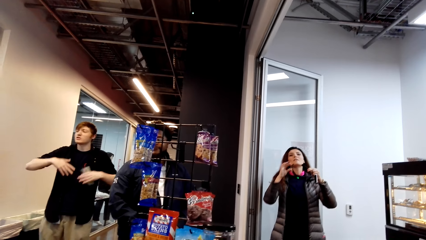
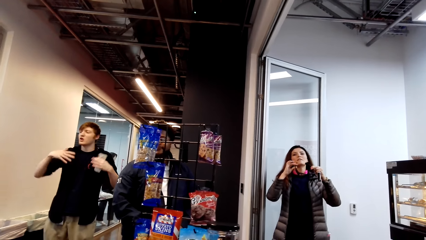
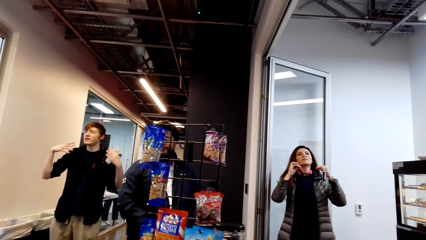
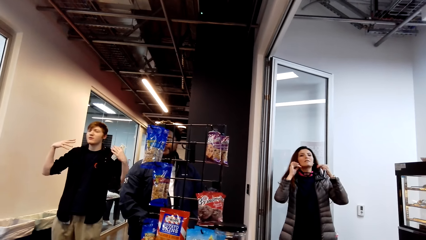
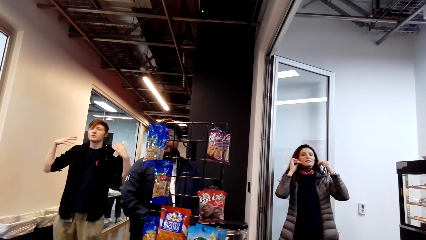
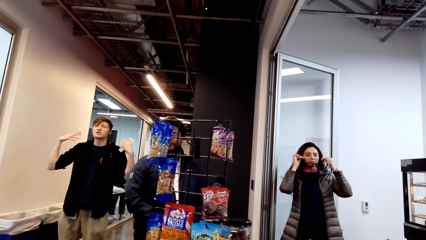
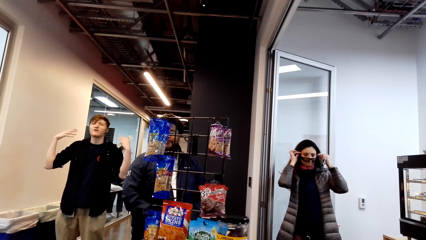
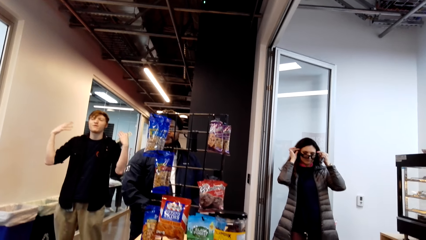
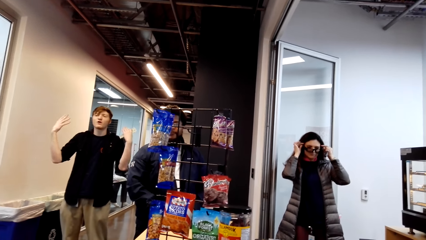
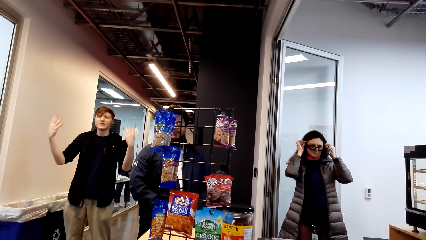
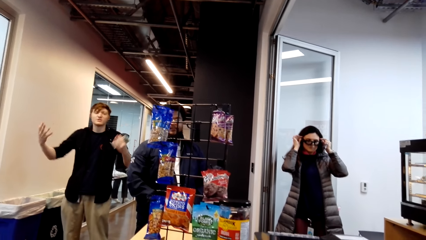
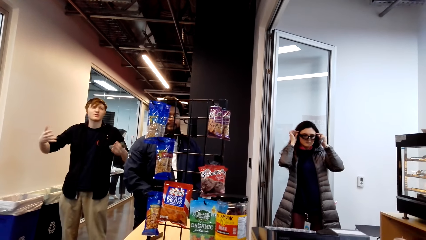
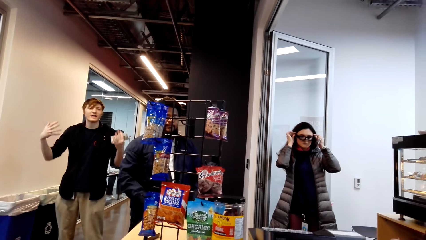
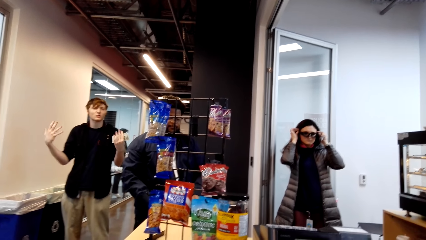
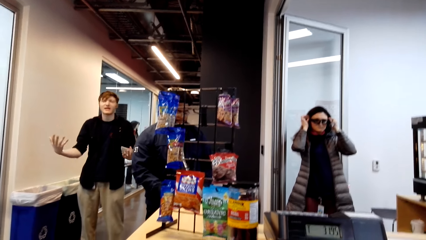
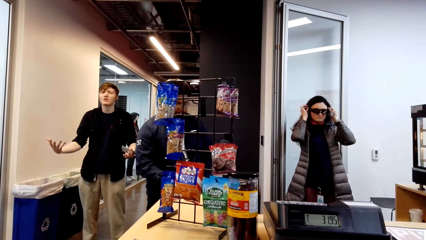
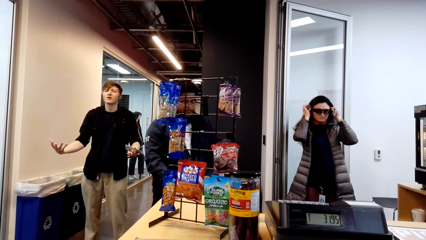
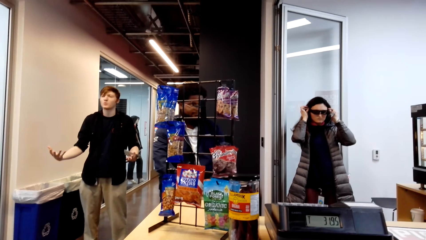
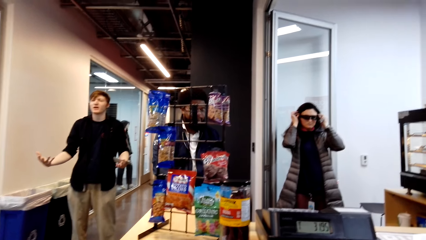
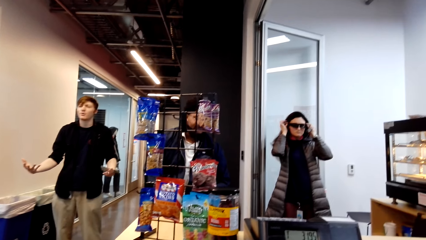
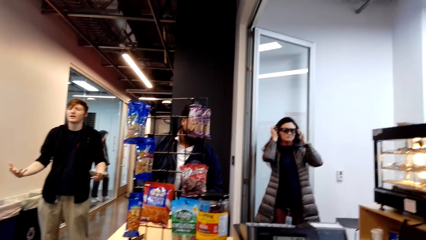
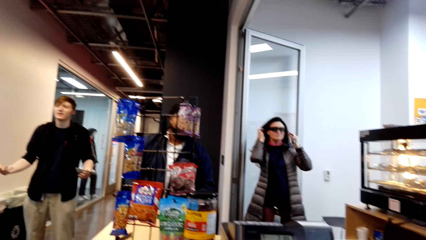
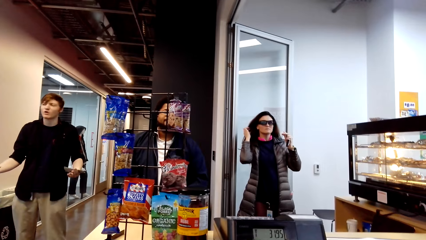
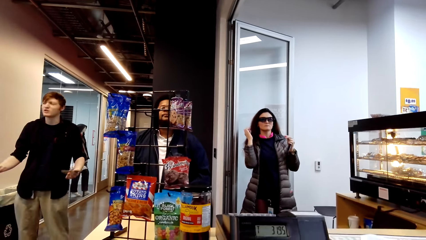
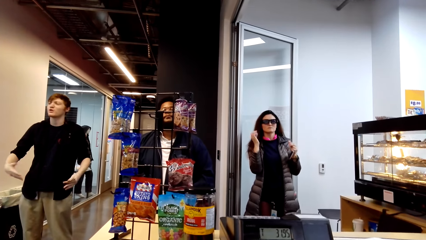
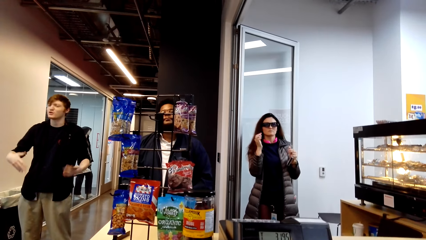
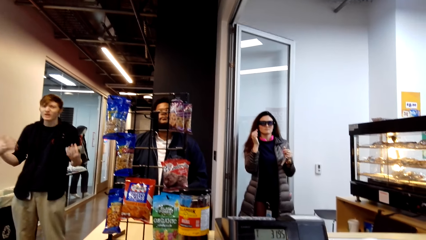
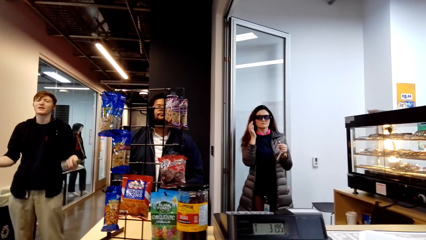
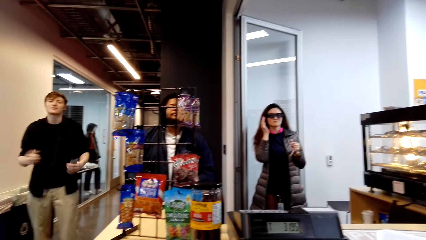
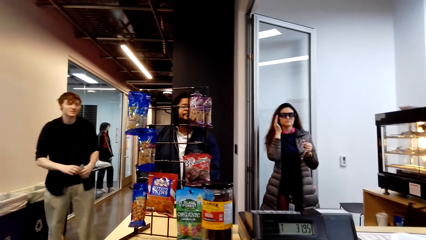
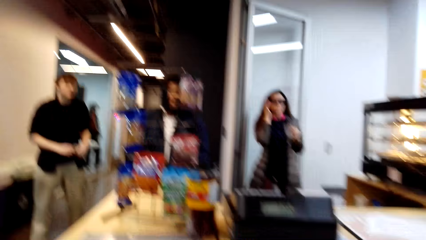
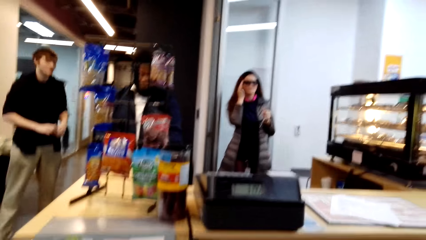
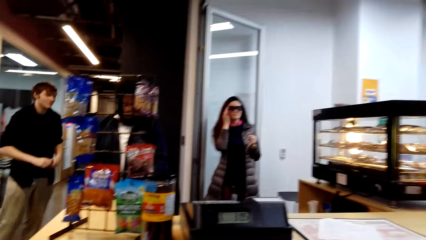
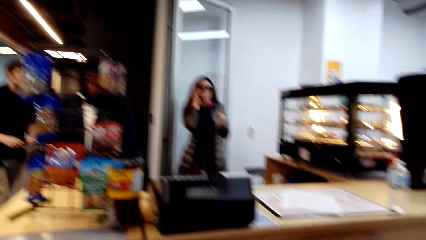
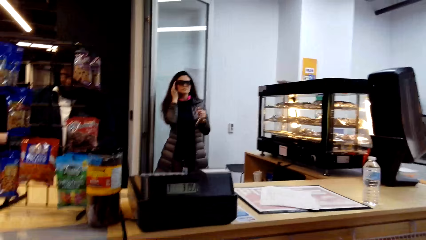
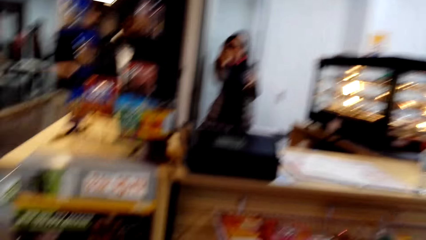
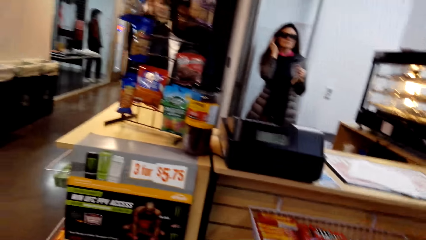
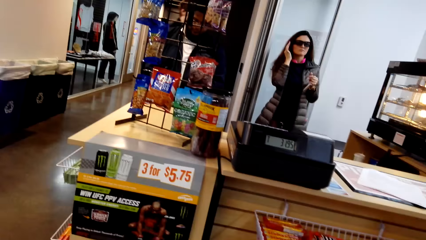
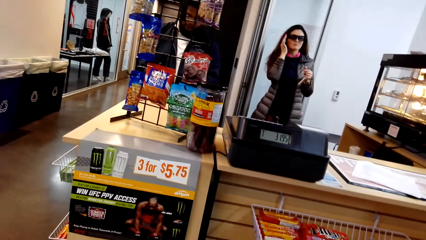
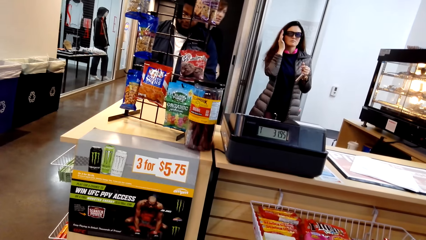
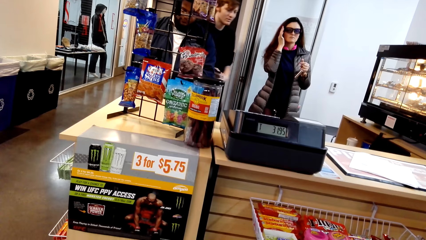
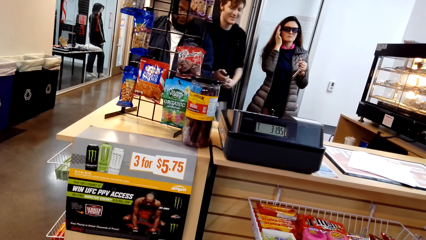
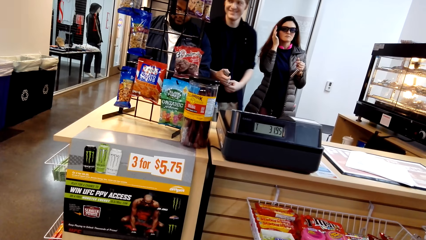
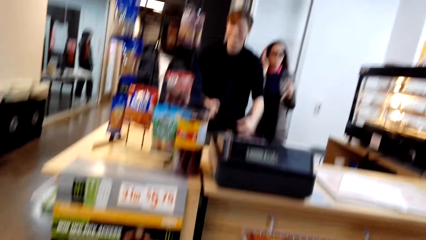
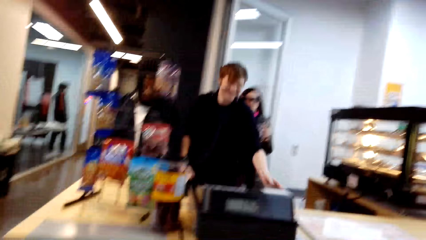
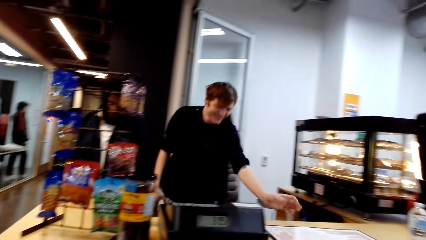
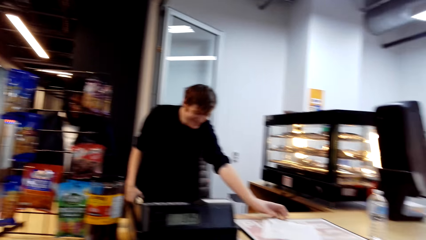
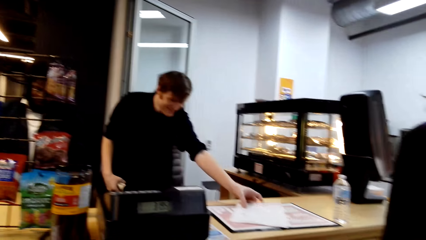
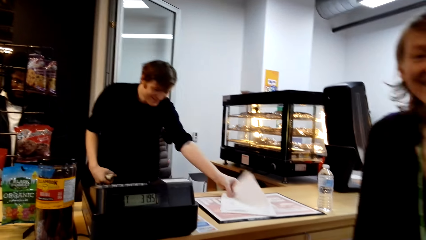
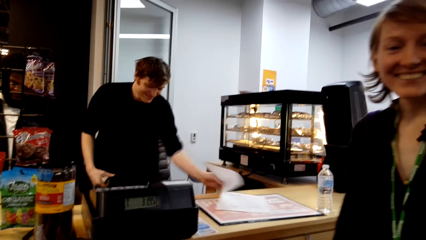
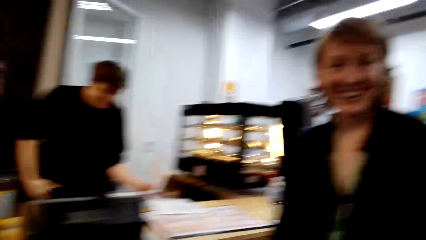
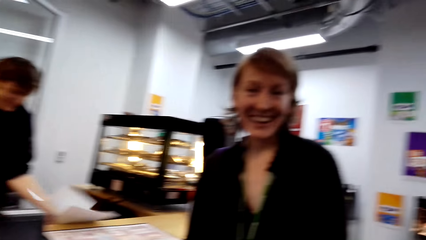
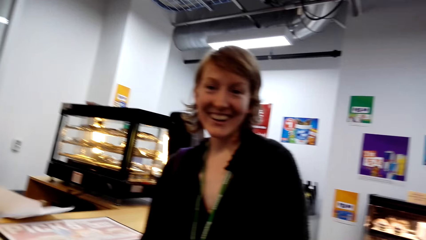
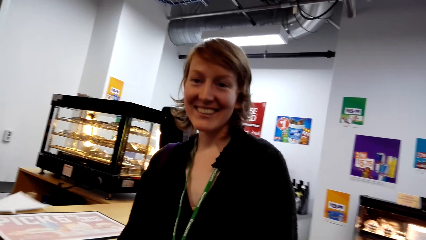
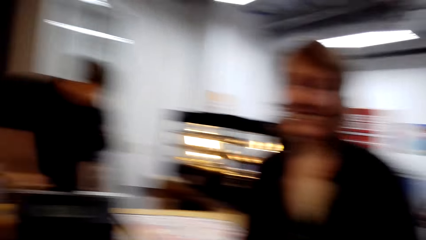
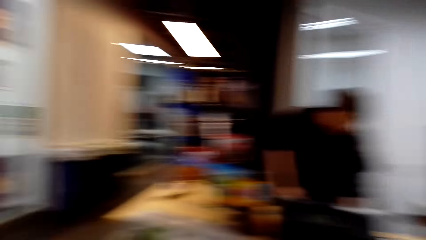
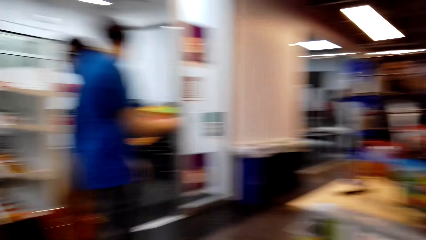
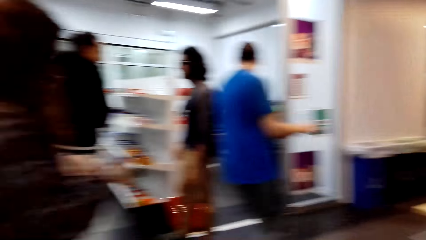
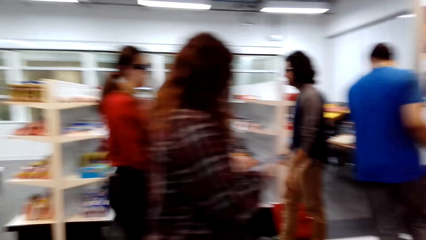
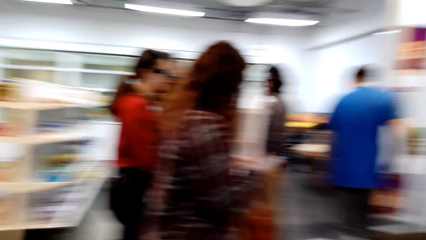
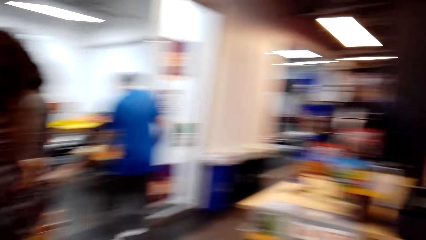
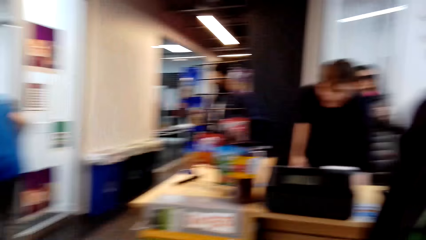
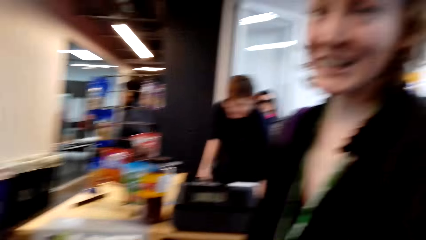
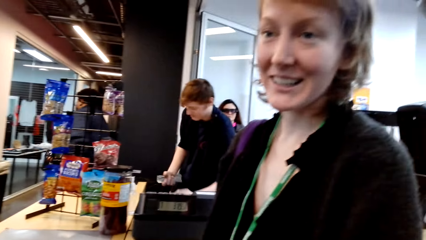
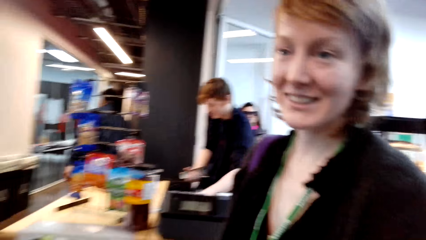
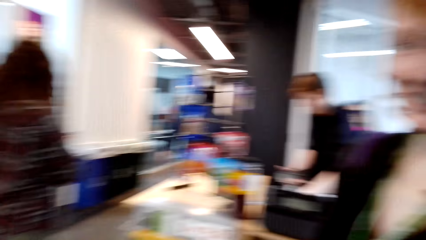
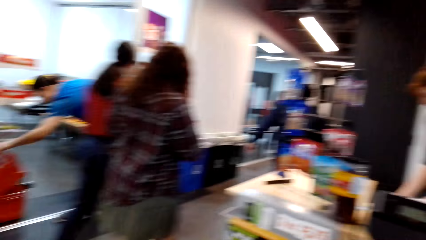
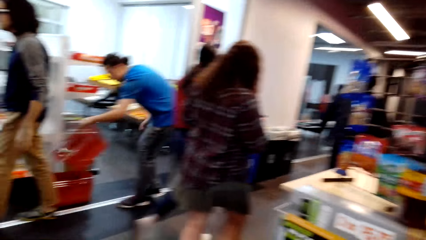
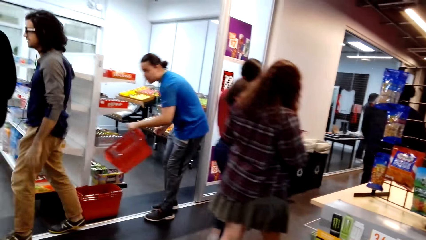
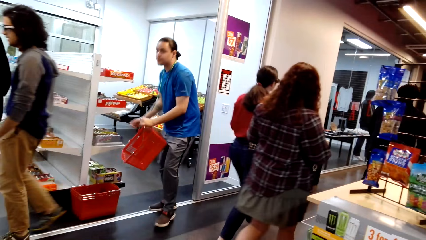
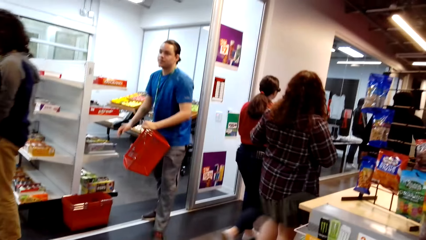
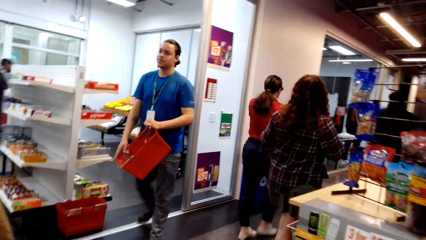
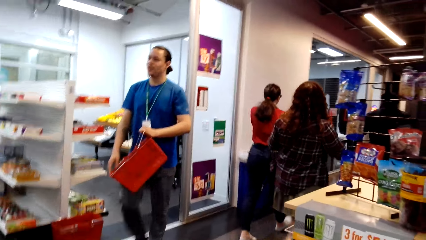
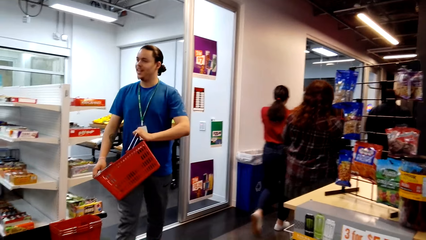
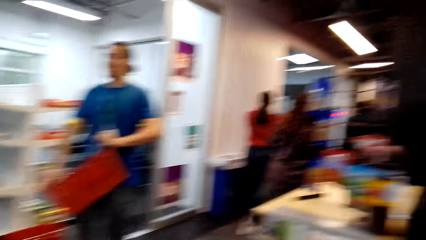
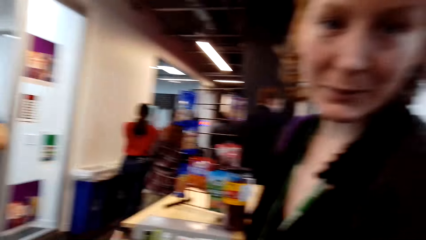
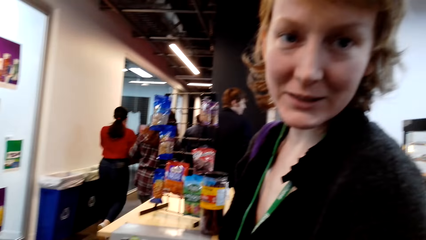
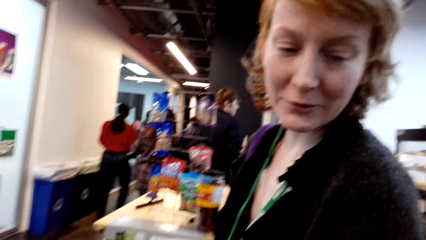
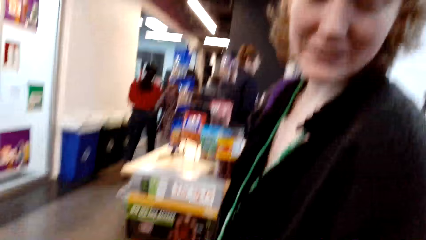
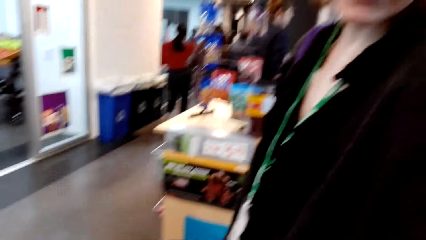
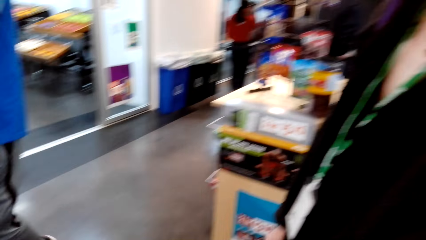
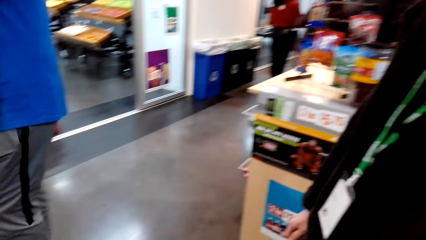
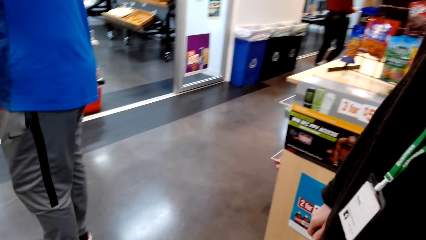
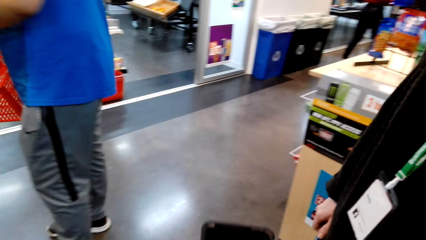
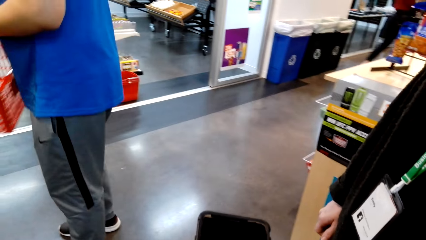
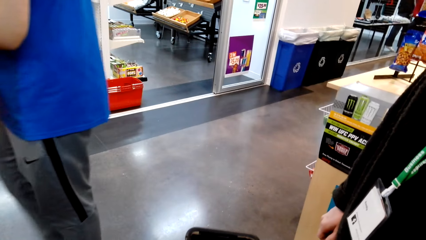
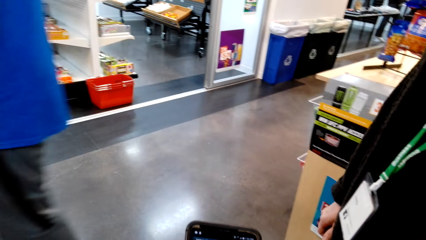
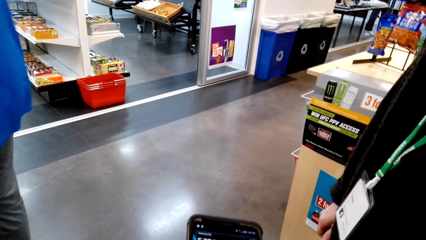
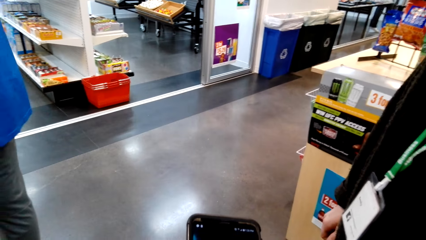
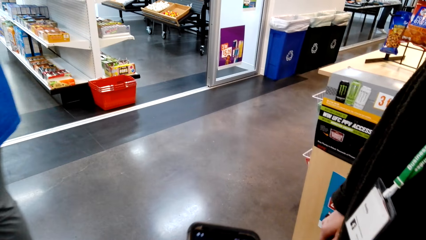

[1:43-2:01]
The camera wearer moves the camera around. A man converses with the team. The camera wearer looks around the supermarket. They converse with a woman. The woman looks at the camera wearer. The camera wearer looks around the supermarket. The woman converses with the camera wearer.
